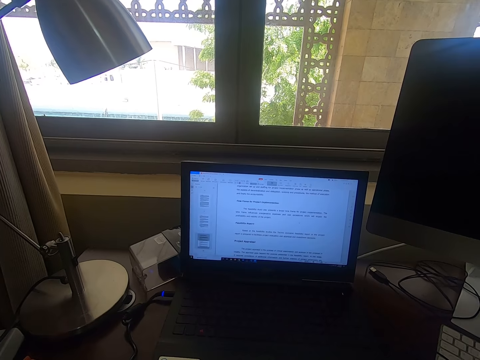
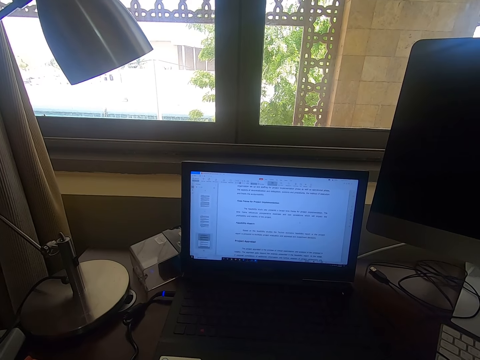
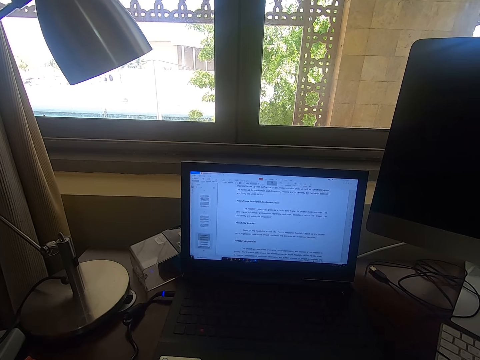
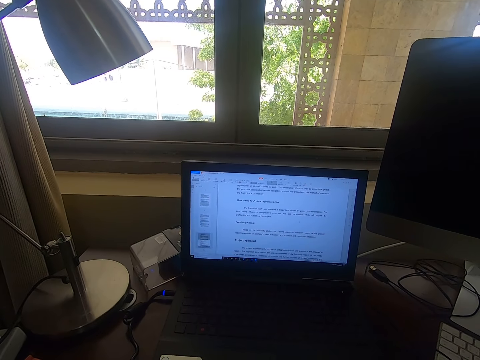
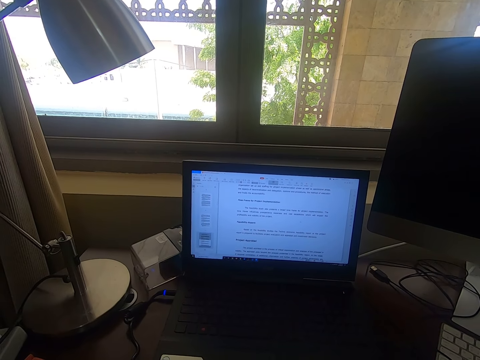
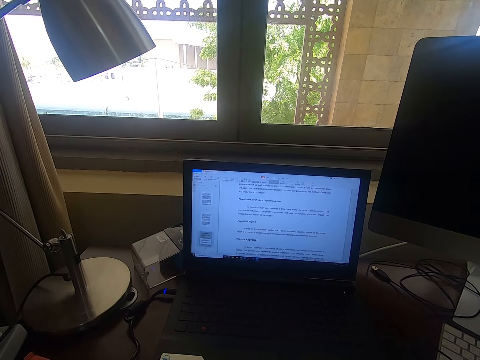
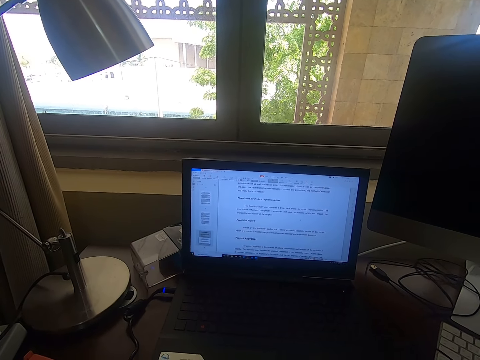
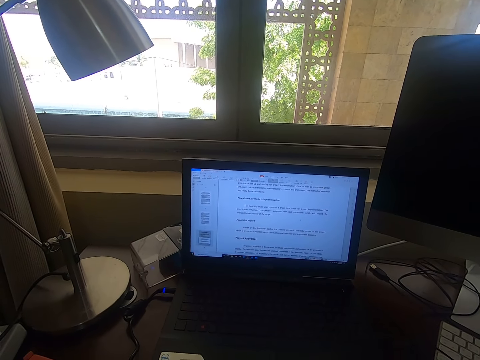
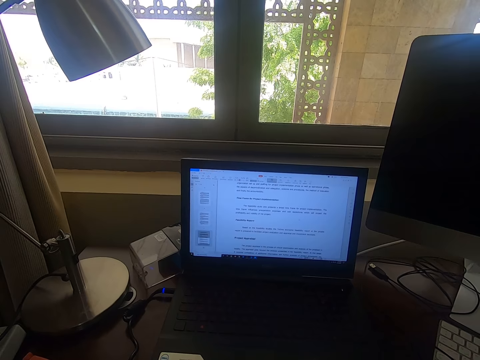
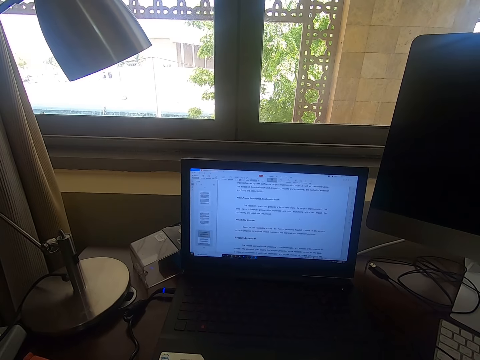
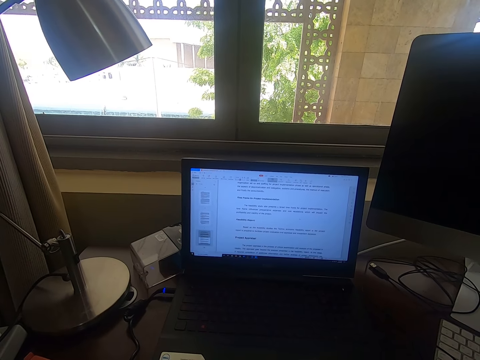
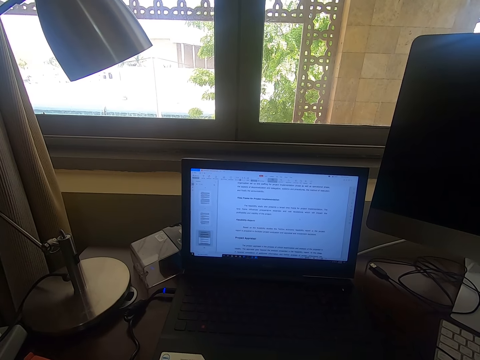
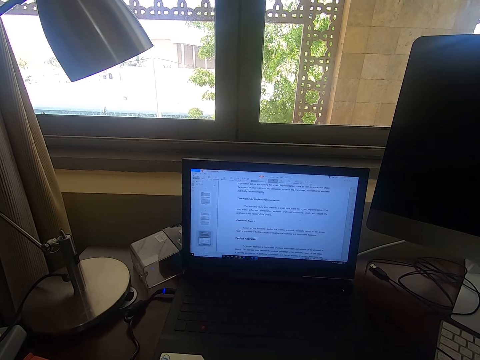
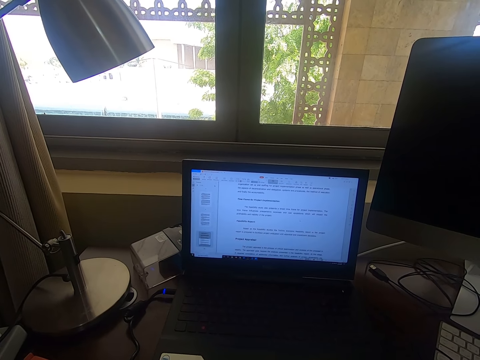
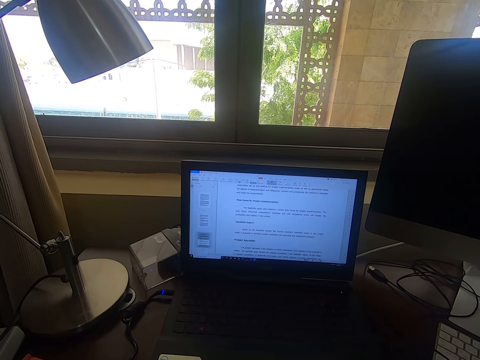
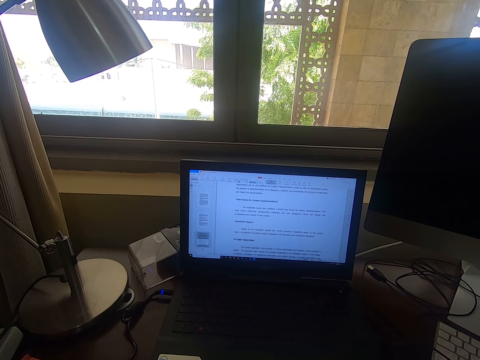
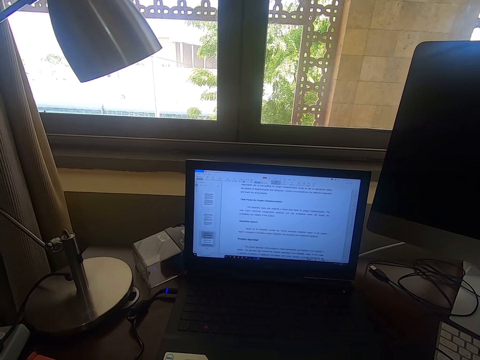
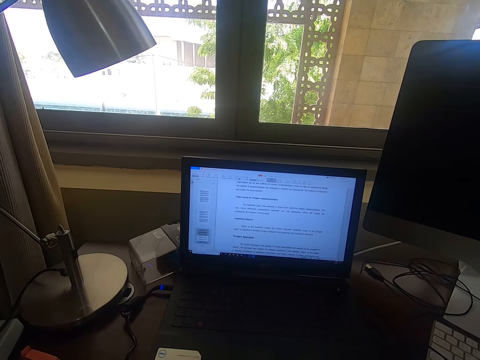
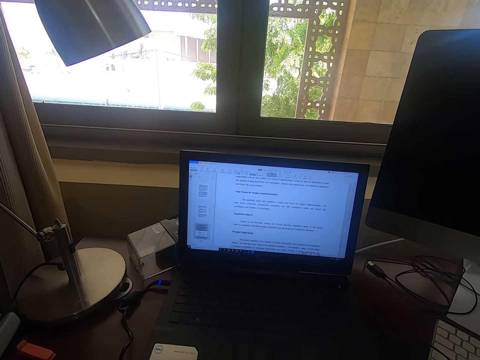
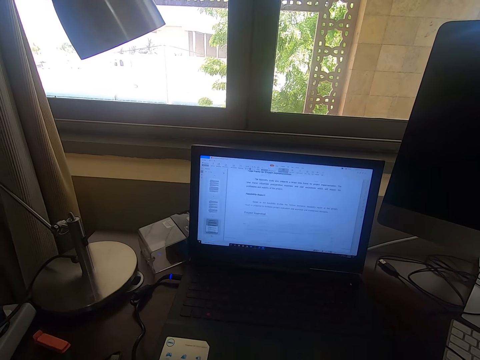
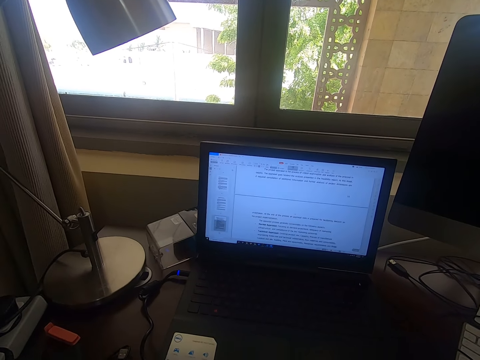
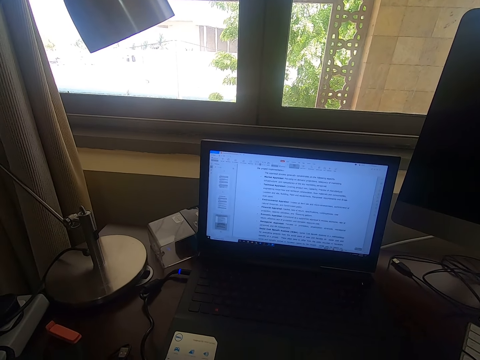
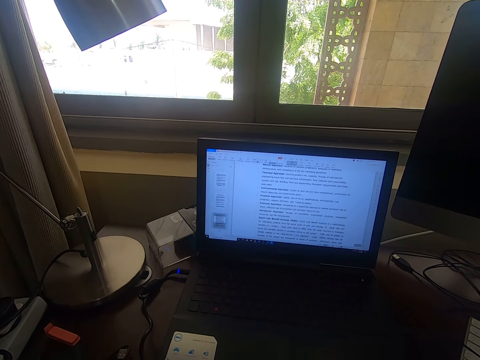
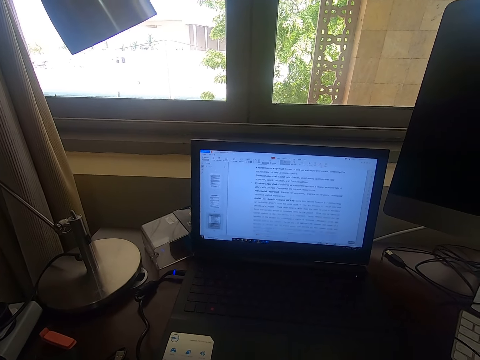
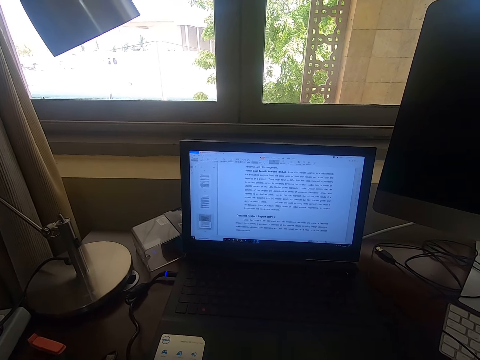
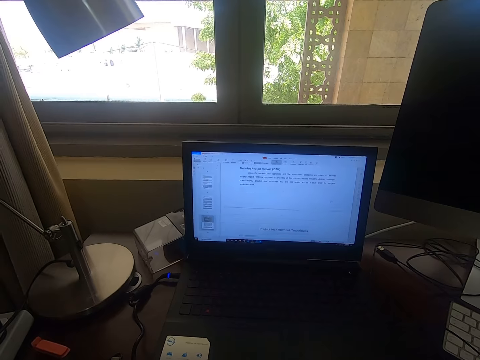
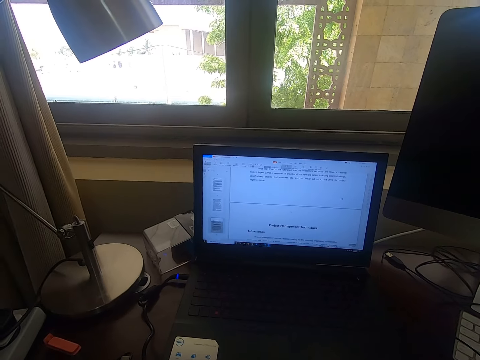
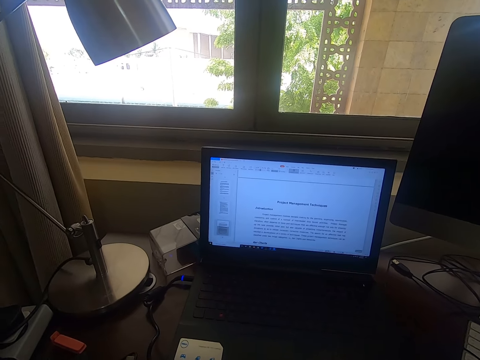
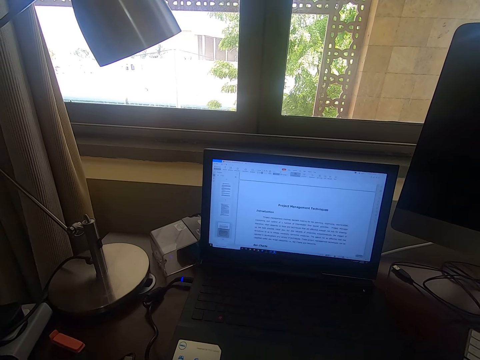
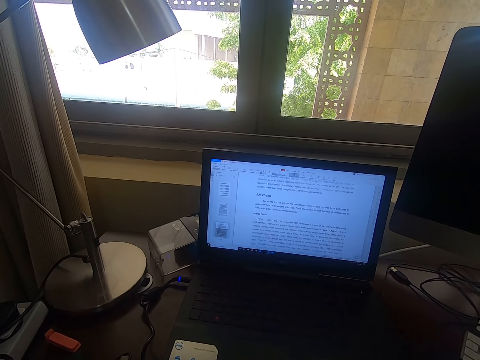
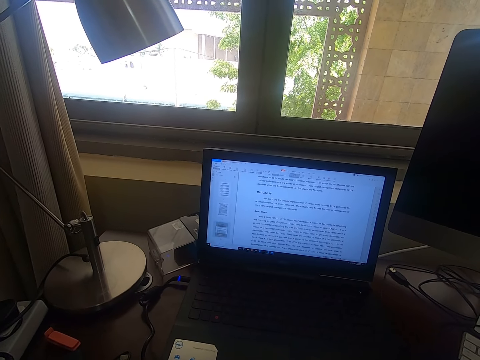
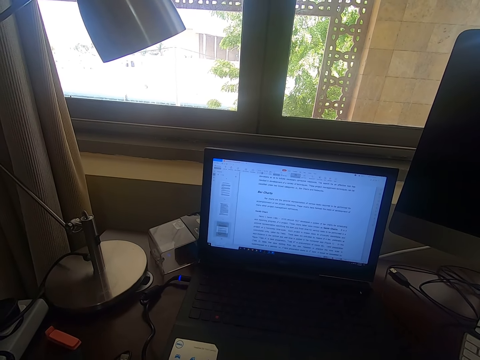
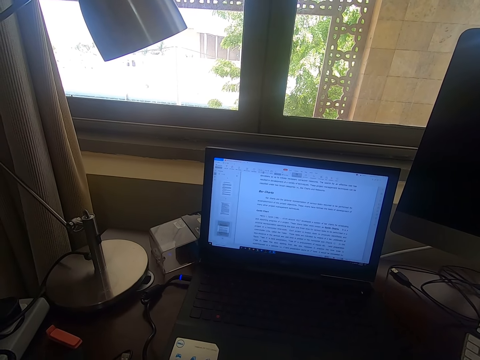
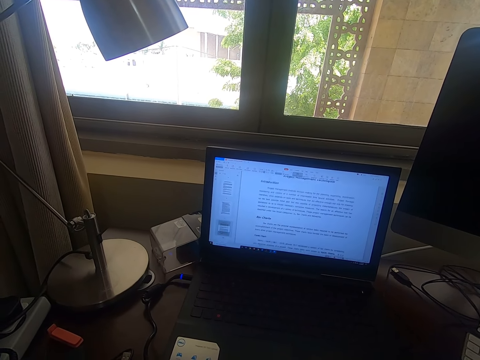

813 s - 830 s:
The camera wearer operates the laptop. They browse through the laptop. They browse through the laptop again.

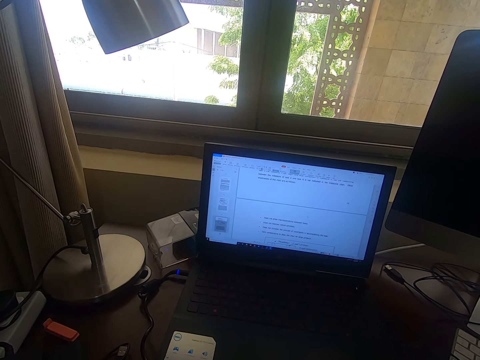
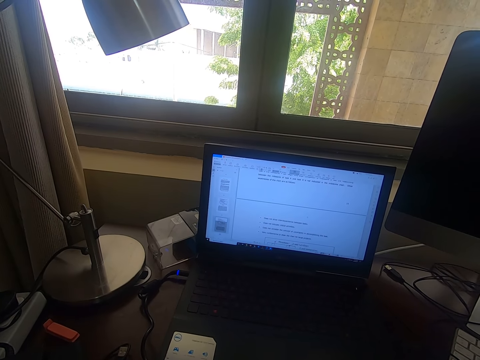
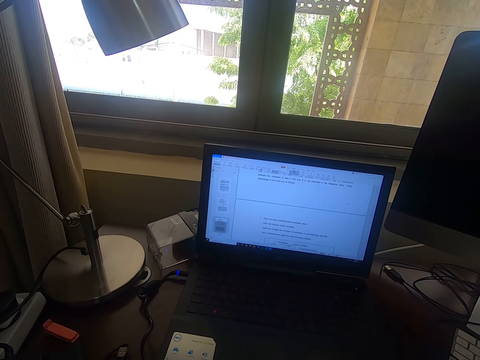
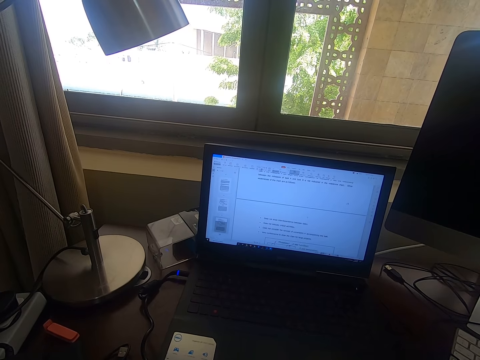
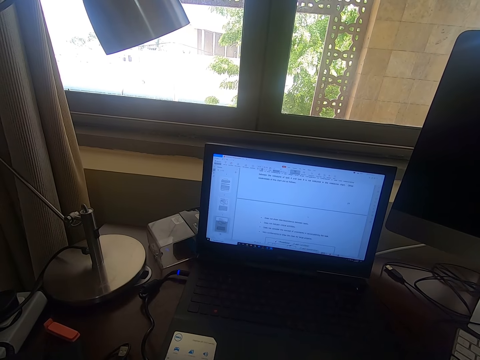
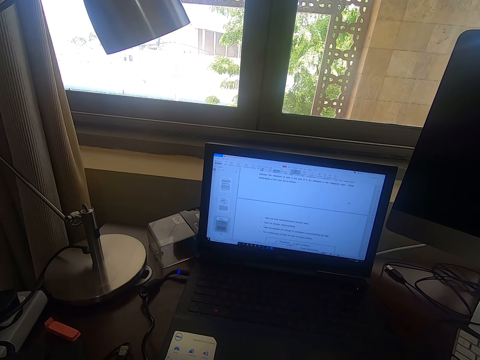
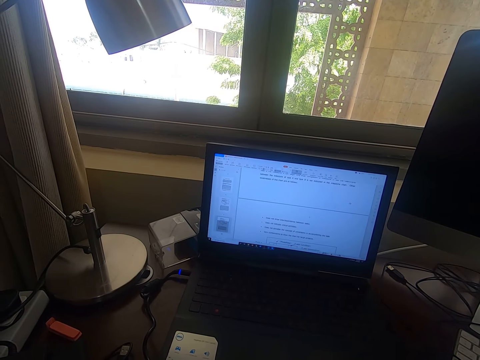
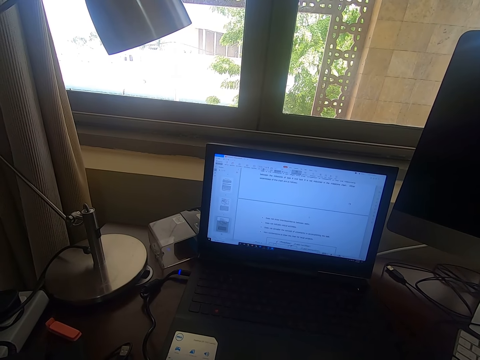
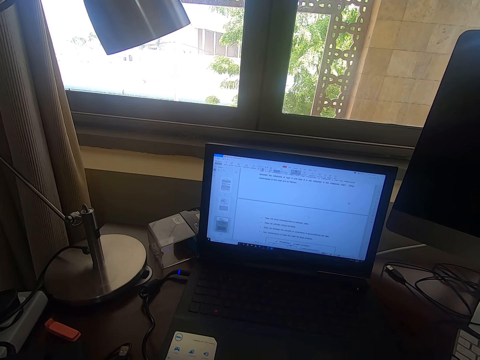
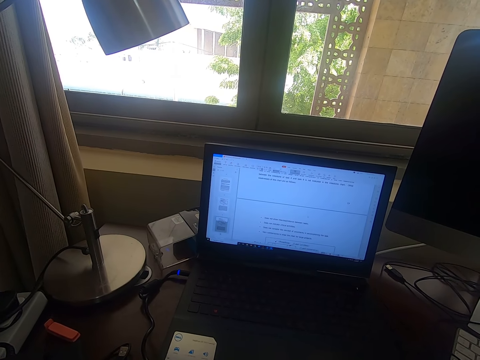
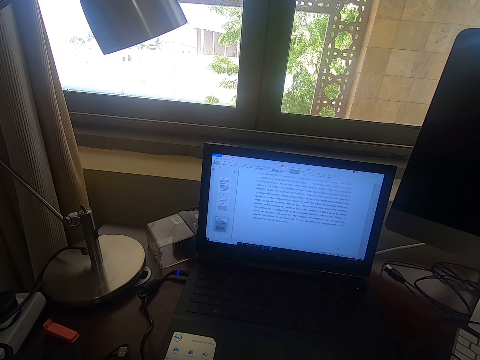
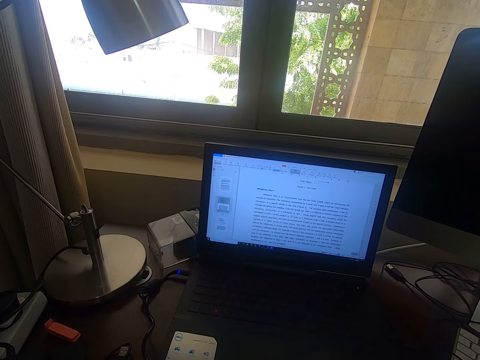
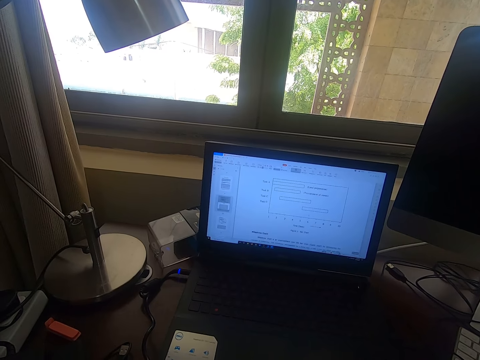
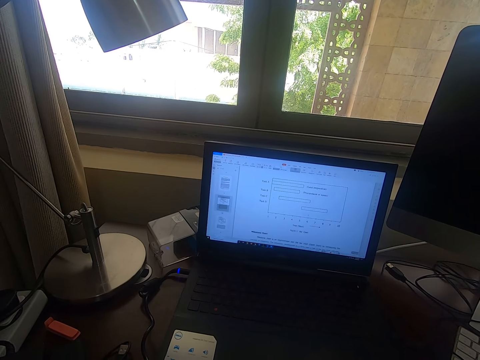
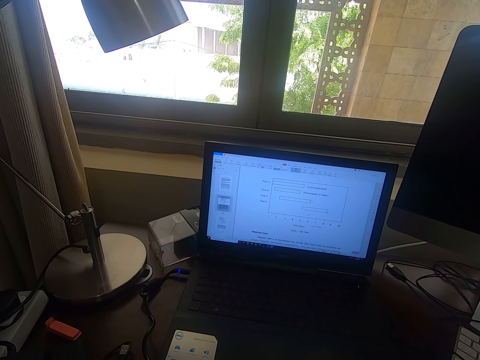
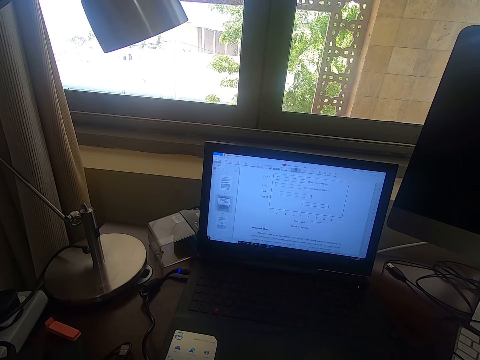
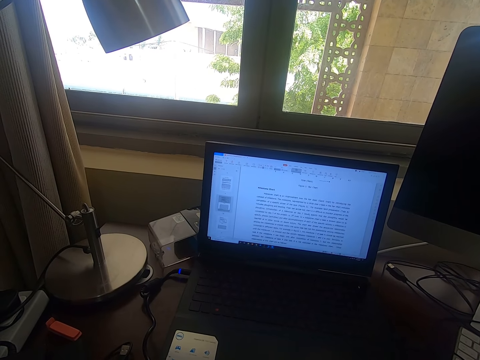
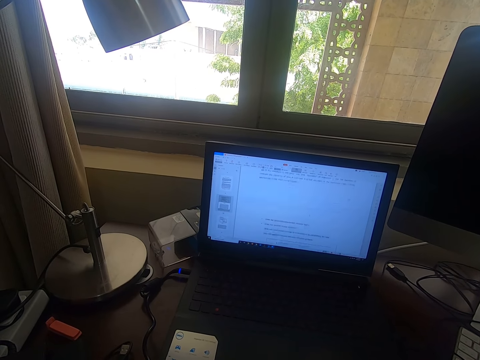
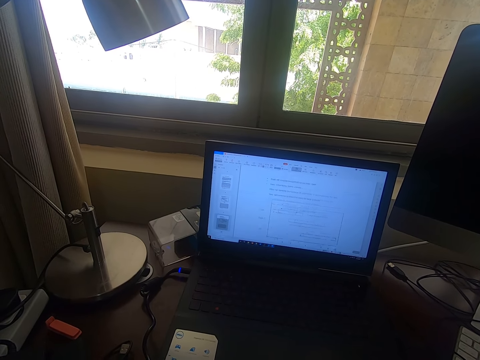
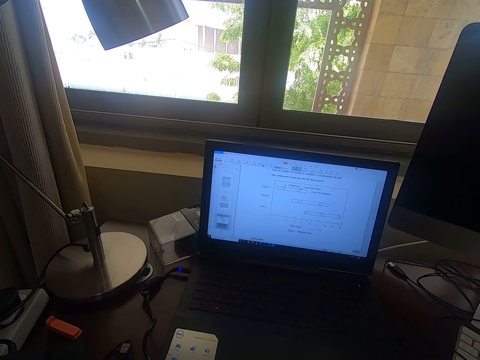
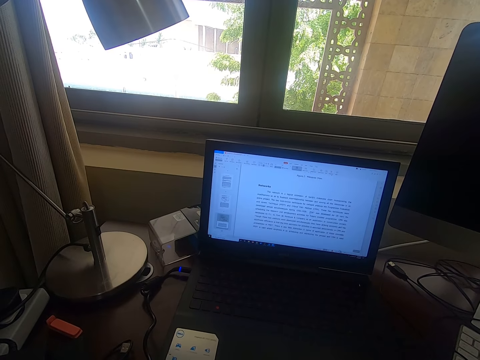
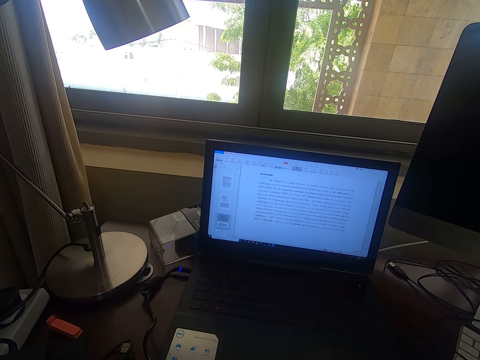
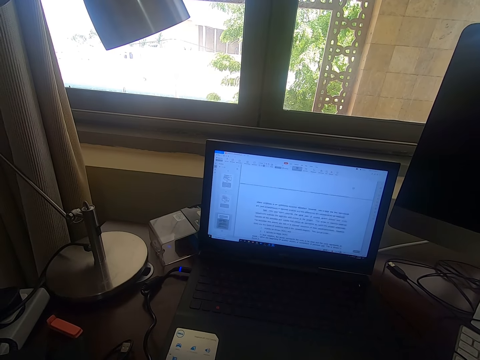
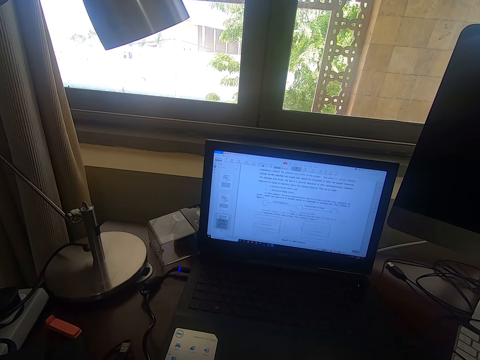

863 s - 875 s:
The camera wearer reads from the laptop. They browse through the laptop.
